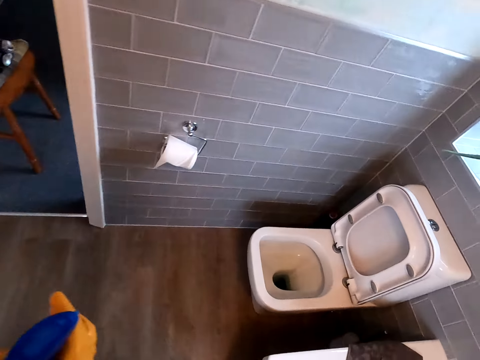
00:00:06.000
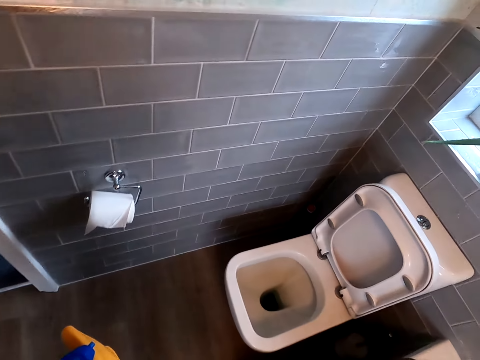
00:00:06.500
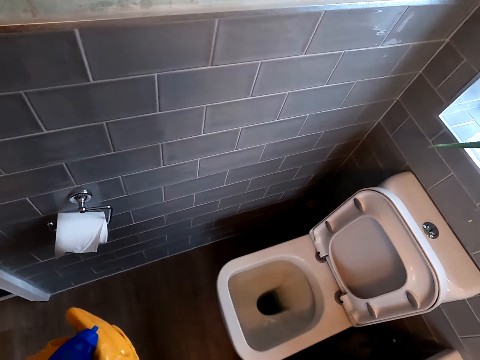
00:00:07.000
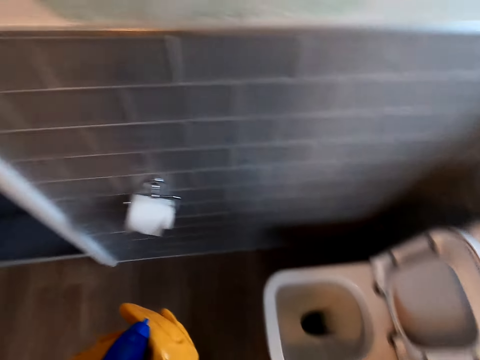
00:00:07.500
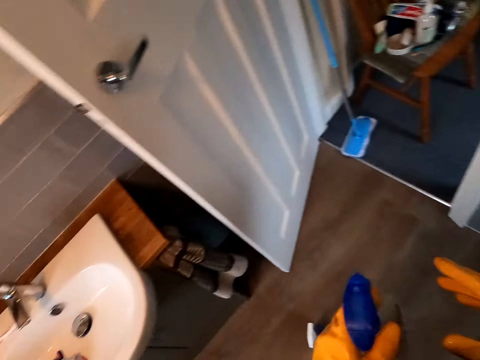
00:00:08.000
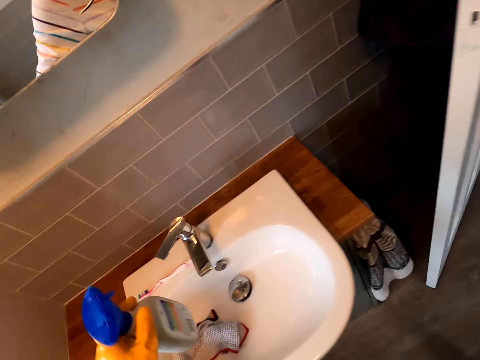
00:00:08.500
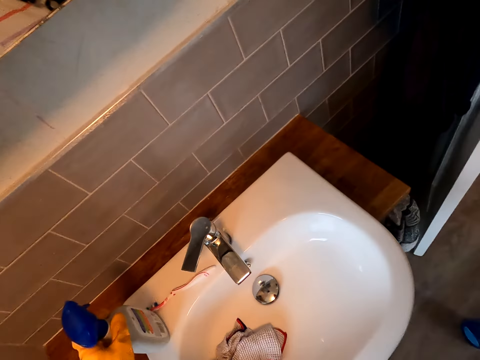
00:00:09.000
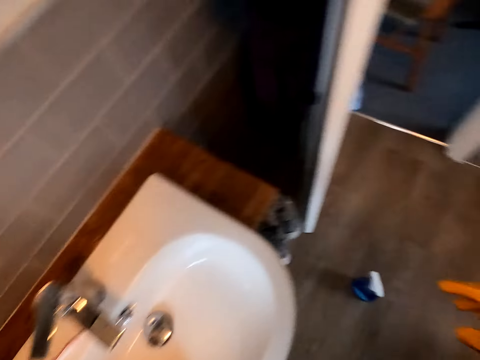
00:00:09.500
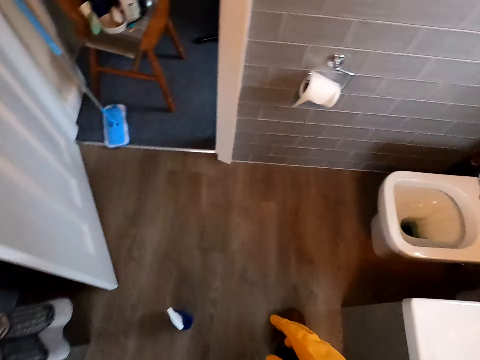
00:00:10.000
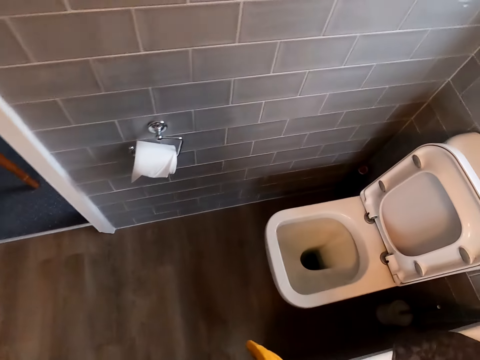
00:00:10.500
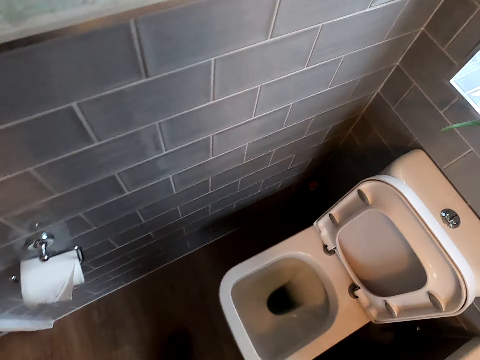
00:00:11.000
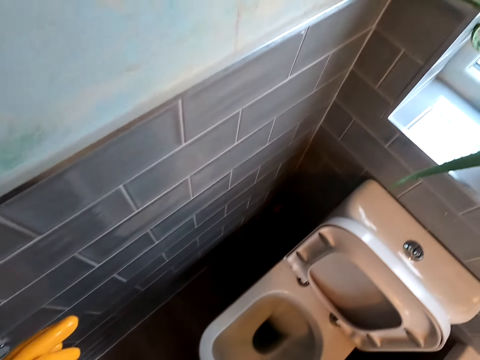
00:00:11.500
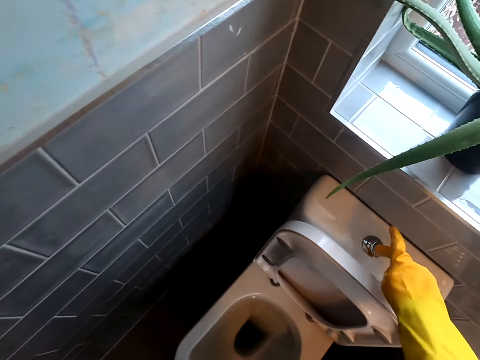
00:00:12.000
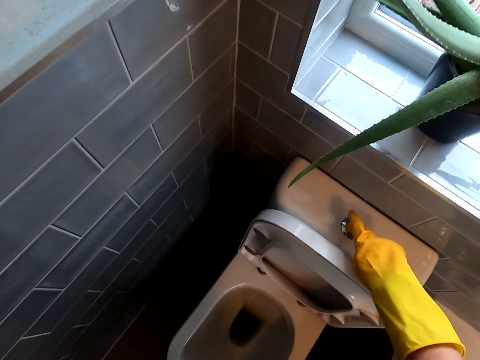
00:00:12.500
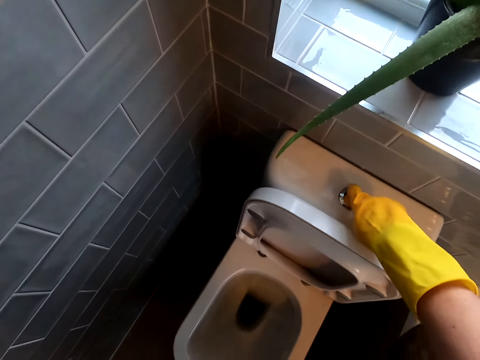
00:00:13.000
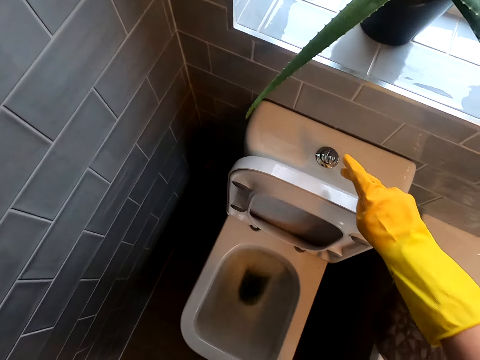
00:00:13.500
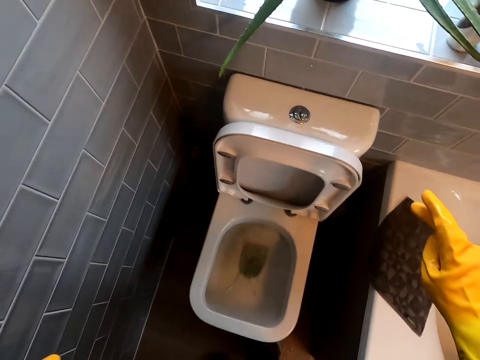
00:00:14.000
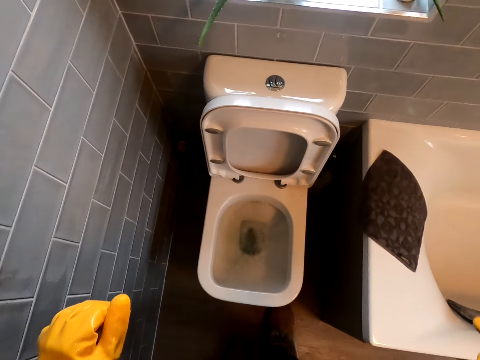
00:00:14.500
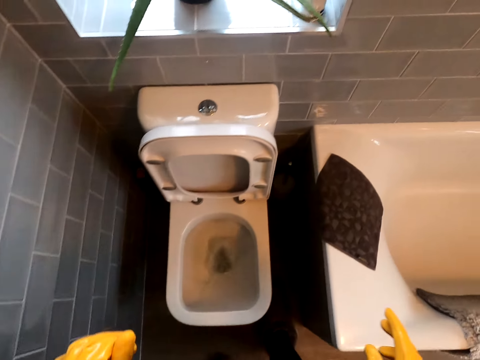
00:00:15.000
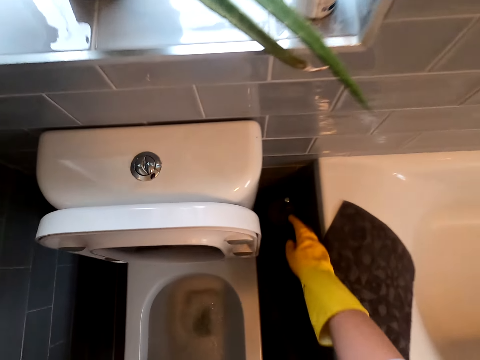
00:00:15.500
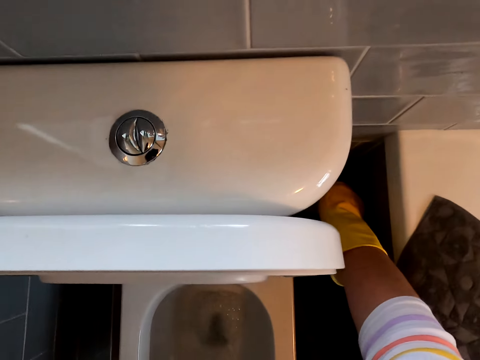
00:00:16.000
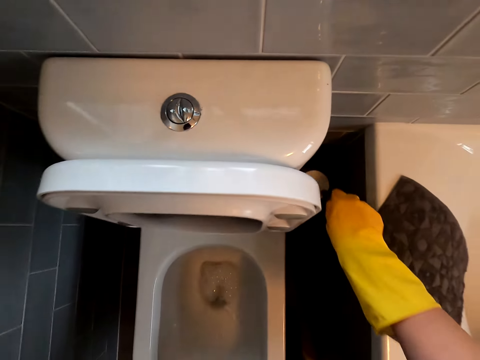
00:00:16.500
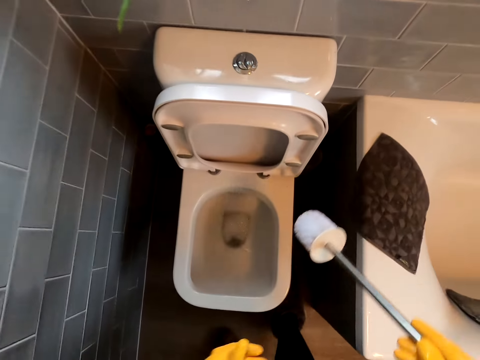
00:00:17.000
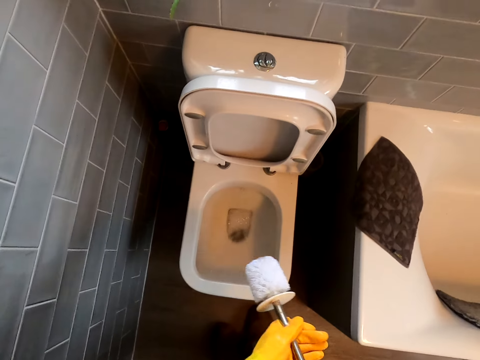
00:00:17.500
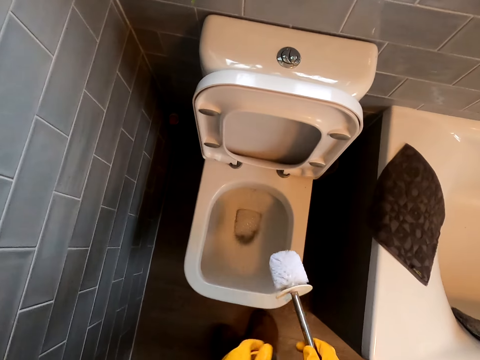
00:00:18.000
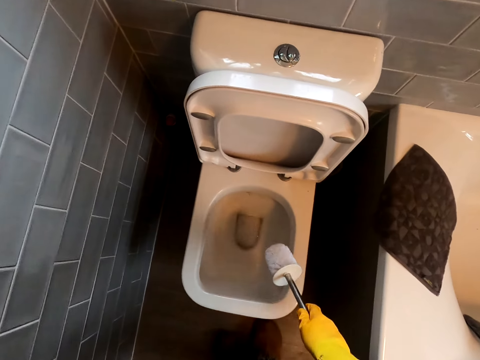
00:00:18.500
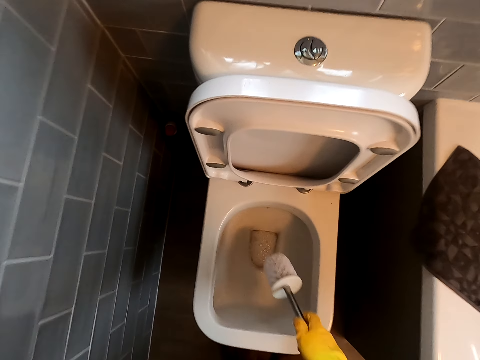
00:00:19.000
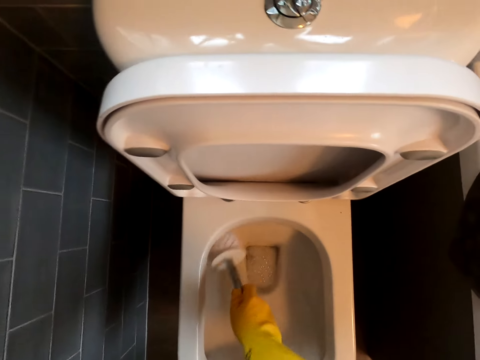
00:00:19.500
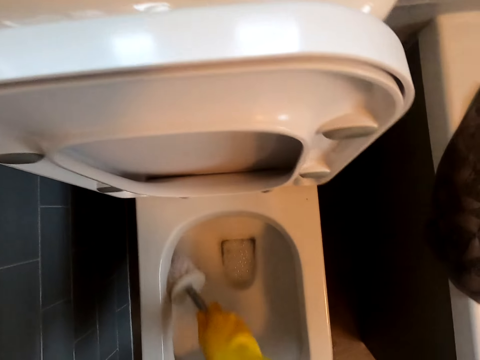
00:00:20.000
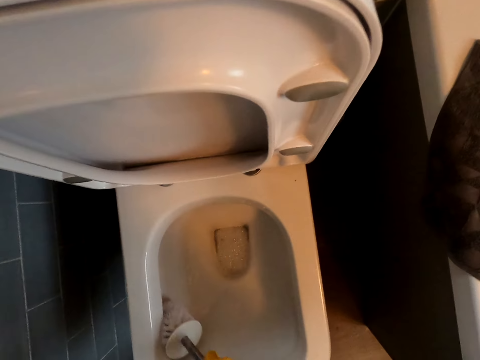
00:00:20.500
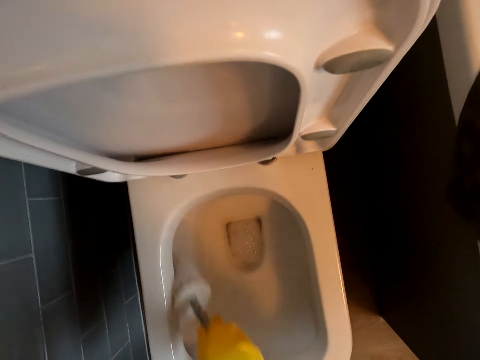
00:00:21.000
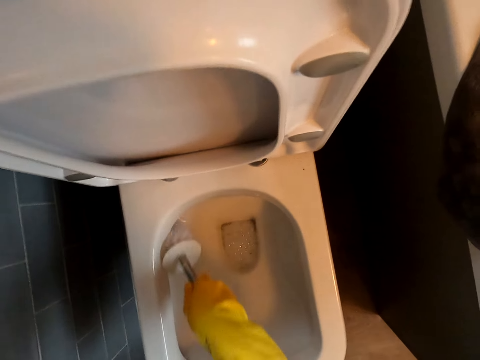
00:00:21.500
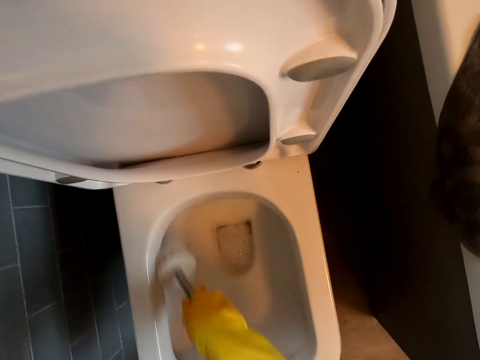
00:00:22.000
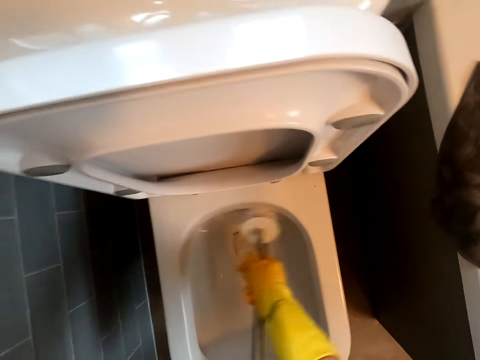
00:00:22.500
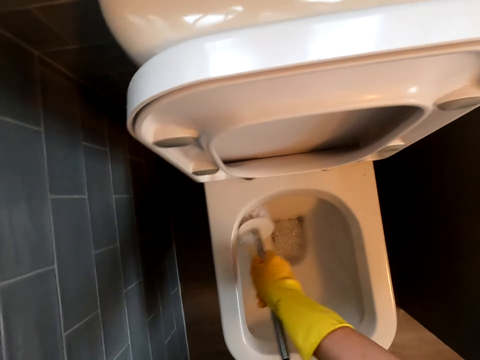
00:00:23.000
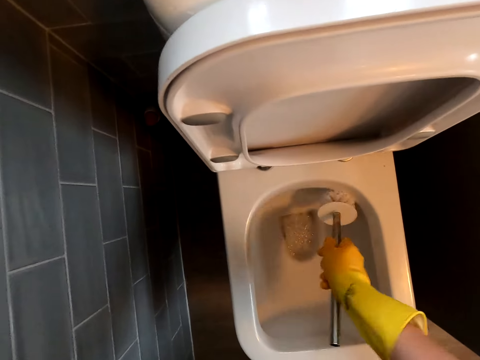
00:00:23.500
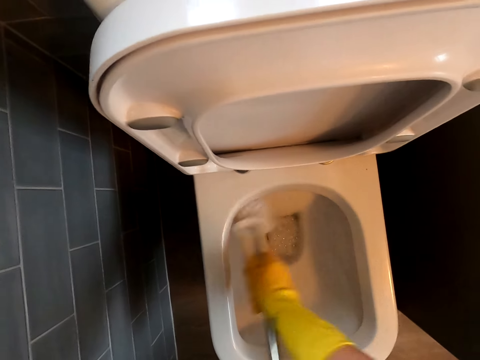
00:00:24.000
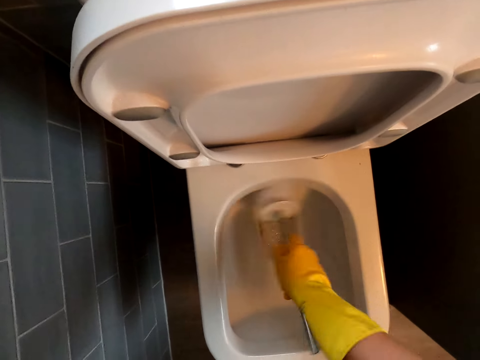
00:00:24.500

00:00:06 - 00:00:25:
The camera wearer walks and turns around. They put the bottle of disinfectant on the sink. They walk and turn around. They press the toilet latrine and flush the toilet. They pick up the toilet brush. They scrub the toilet bowl with the brush.

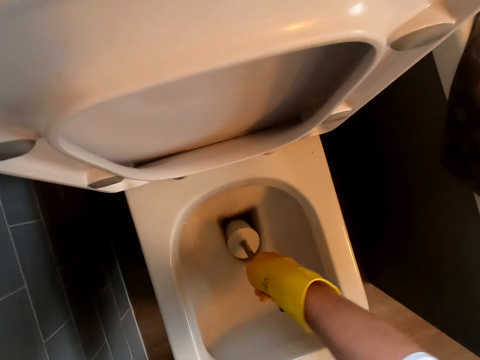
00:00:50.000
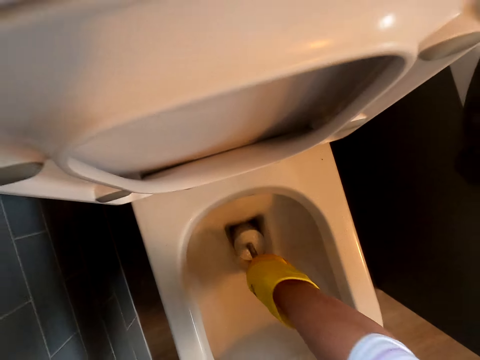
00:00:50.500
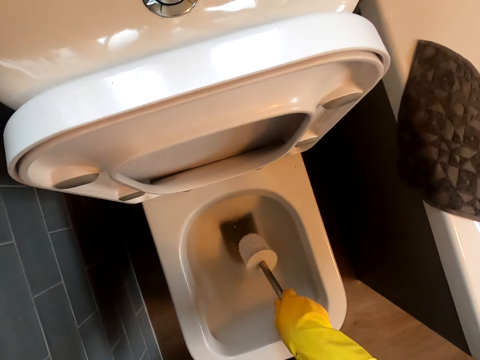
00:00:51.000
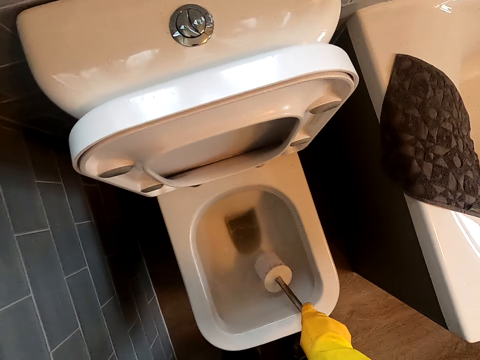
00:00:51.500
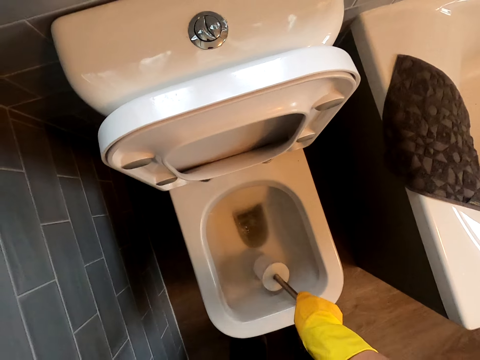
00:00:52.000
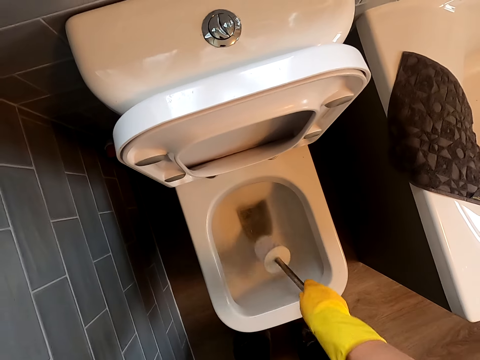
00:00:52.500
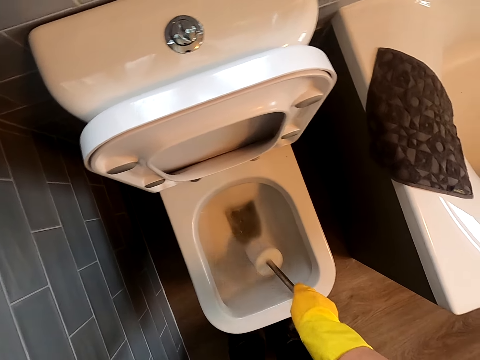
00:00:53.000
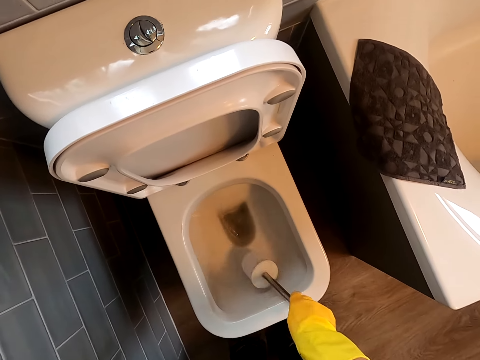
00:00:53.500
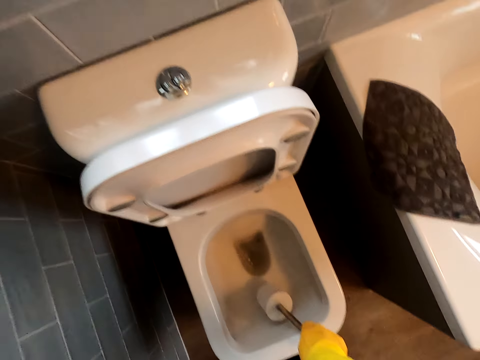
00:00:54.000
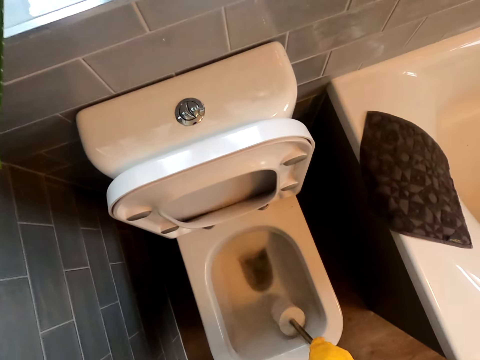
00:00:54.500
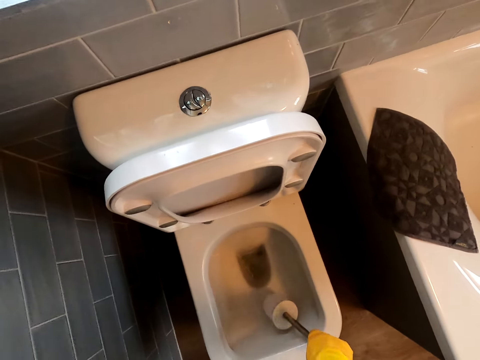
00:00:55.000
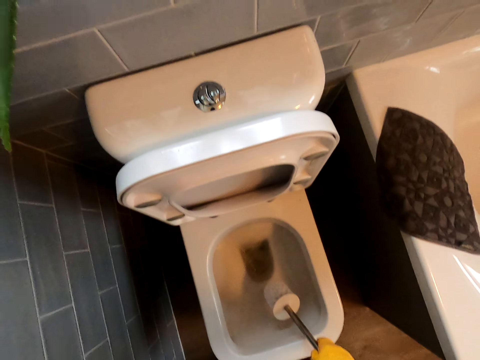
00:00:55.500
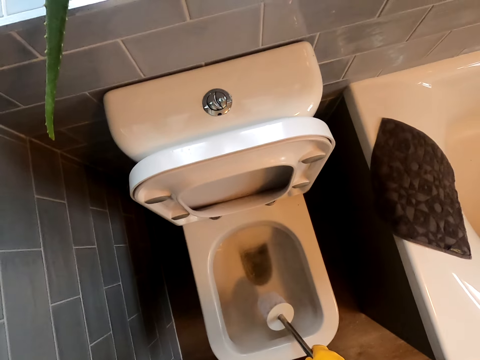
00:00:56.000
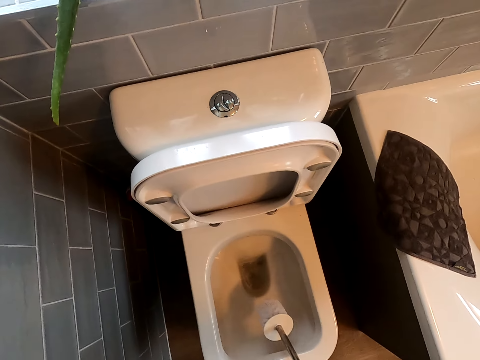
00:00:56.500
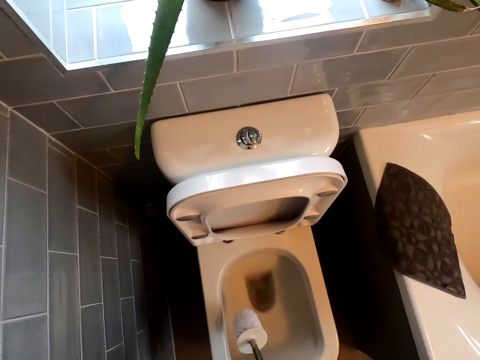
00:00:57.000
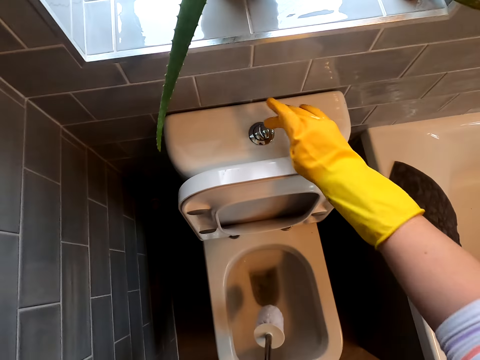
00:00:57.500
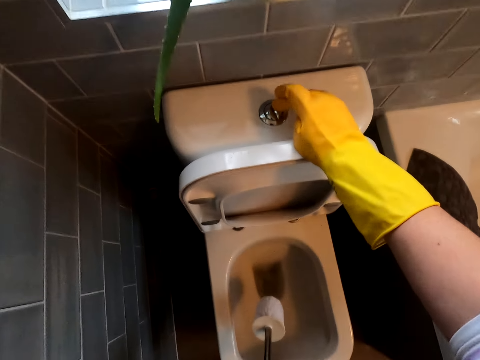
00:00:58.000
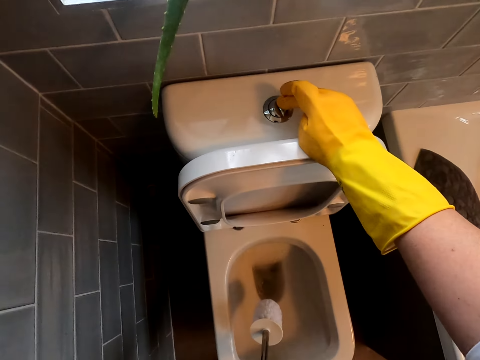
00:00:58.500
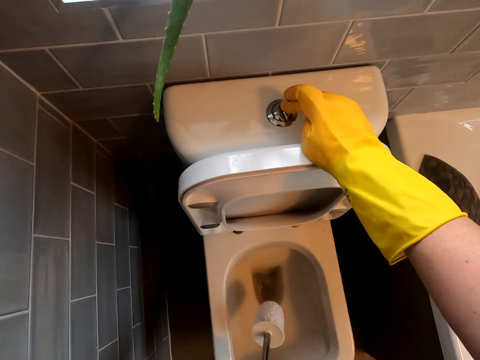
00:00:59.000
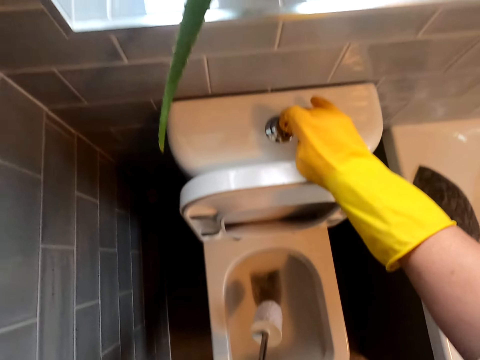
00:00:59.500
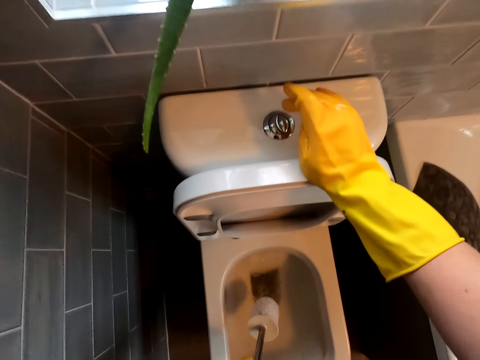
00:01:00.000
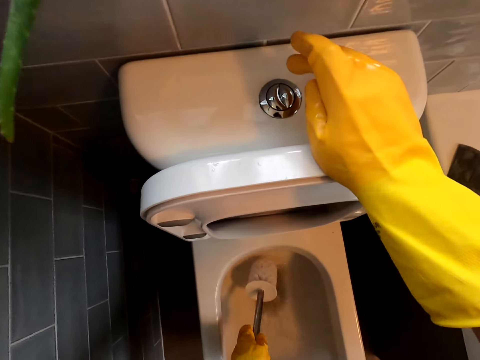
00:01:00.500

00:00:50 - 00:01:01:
The camera wearer hits the toilet brush on the toilet bowl. They flush the toilet.
